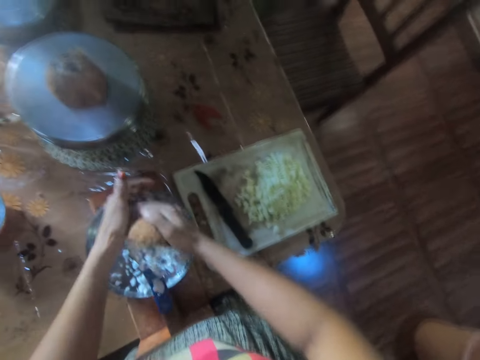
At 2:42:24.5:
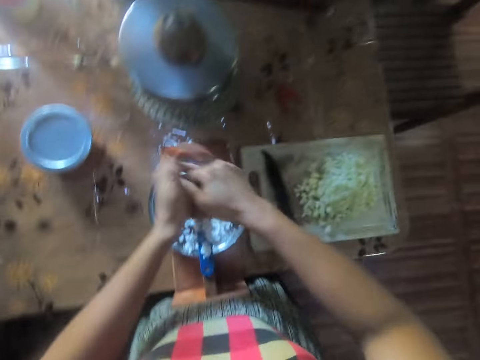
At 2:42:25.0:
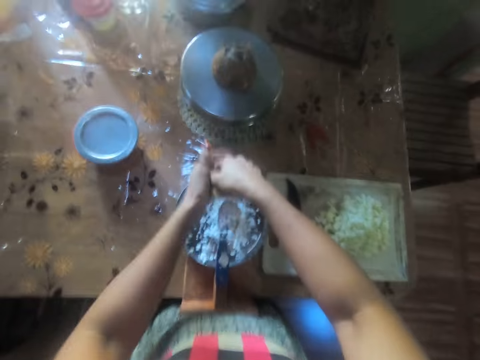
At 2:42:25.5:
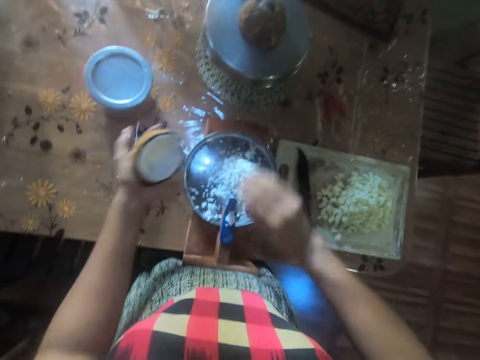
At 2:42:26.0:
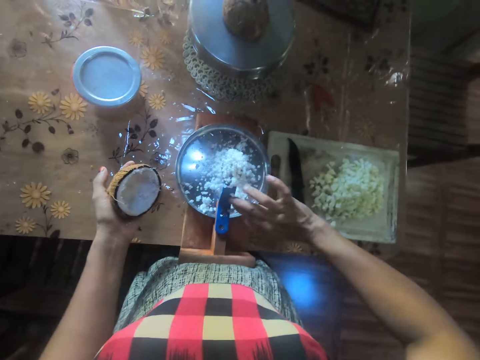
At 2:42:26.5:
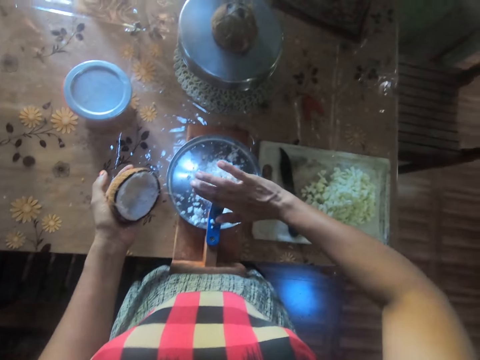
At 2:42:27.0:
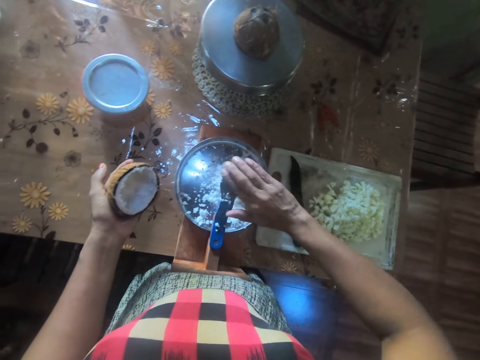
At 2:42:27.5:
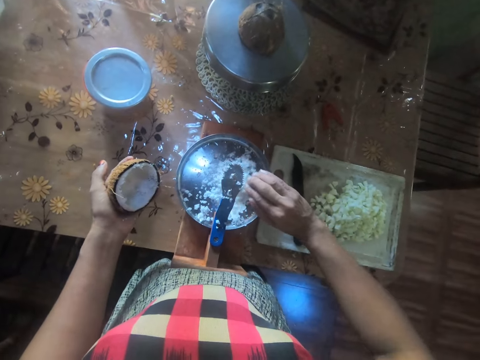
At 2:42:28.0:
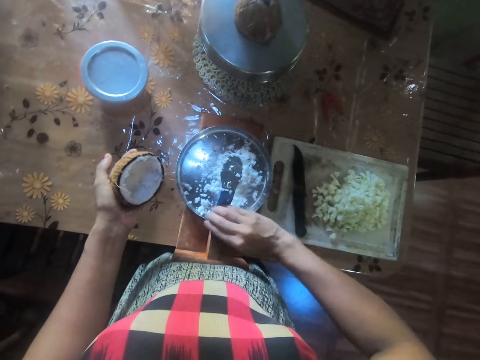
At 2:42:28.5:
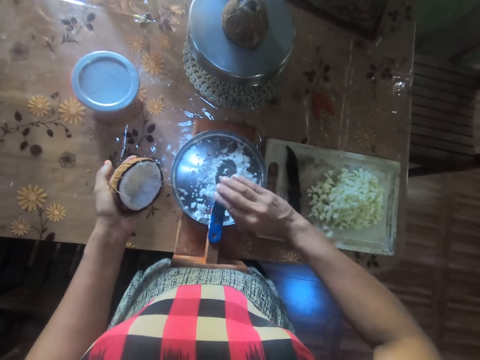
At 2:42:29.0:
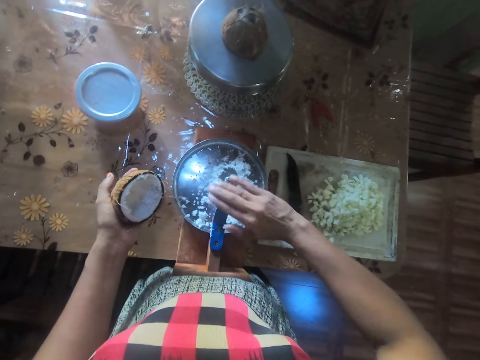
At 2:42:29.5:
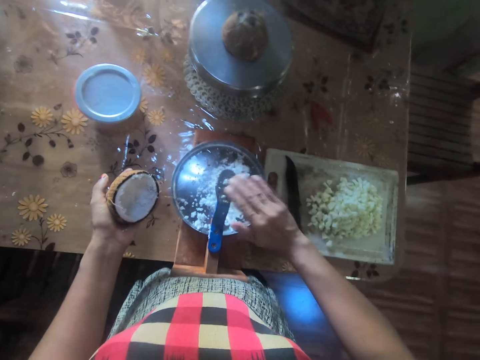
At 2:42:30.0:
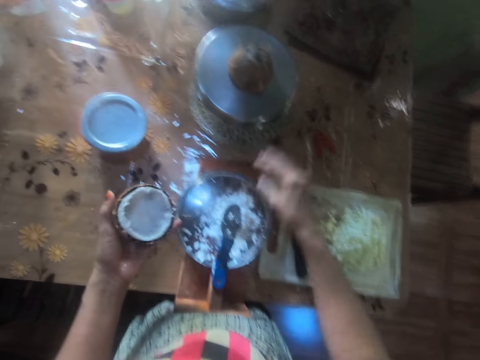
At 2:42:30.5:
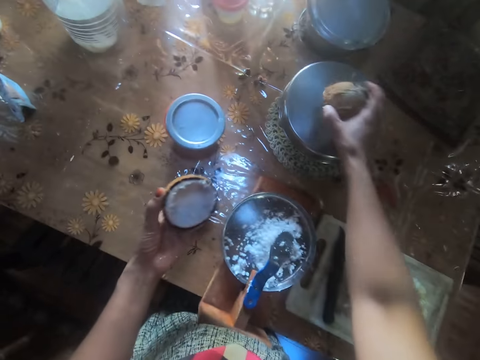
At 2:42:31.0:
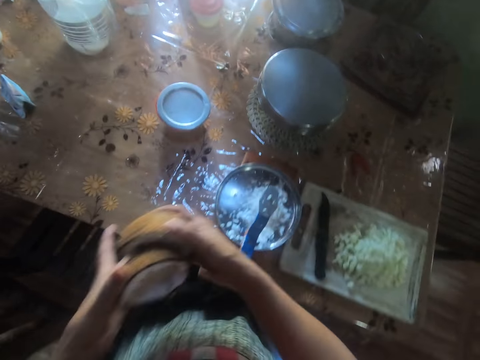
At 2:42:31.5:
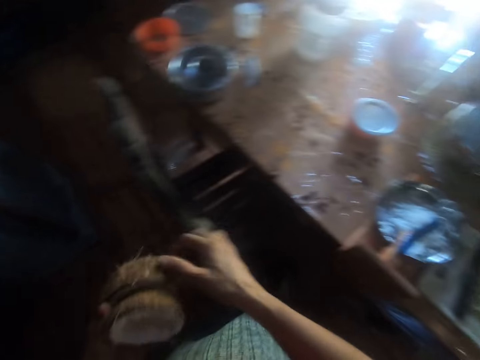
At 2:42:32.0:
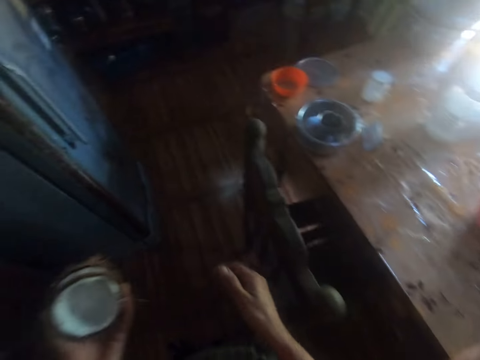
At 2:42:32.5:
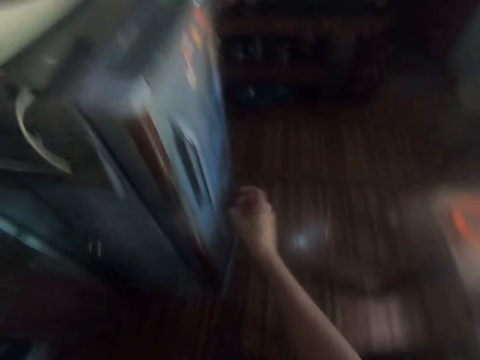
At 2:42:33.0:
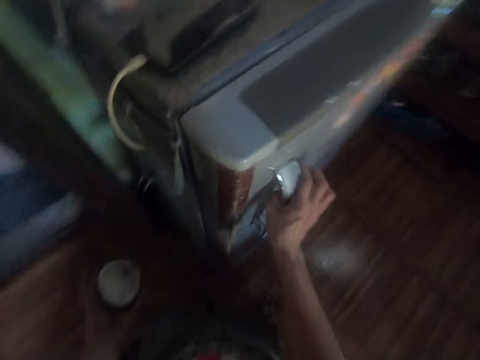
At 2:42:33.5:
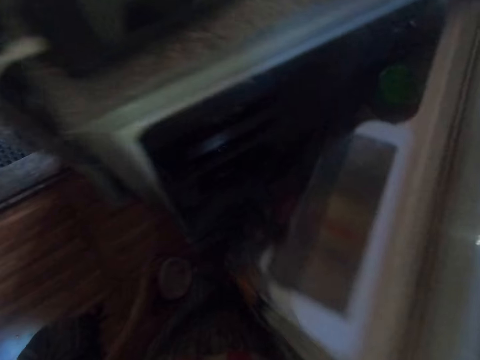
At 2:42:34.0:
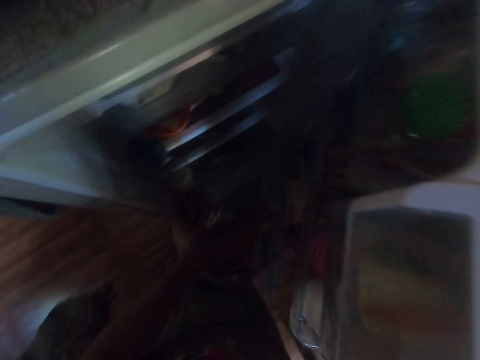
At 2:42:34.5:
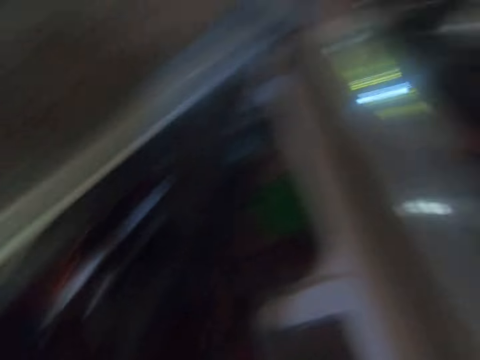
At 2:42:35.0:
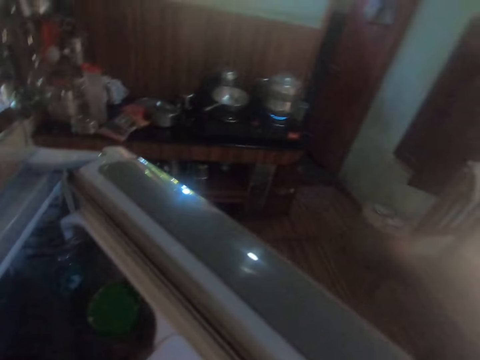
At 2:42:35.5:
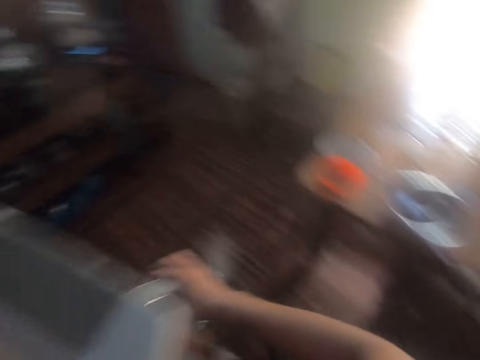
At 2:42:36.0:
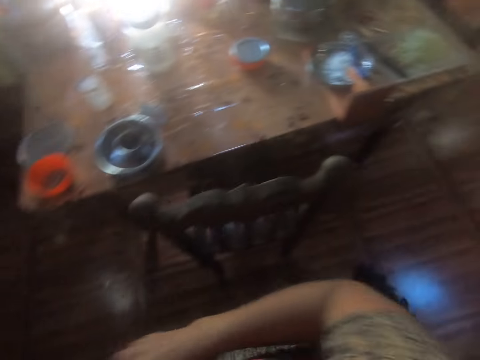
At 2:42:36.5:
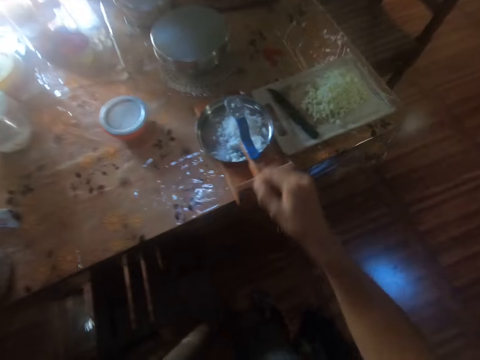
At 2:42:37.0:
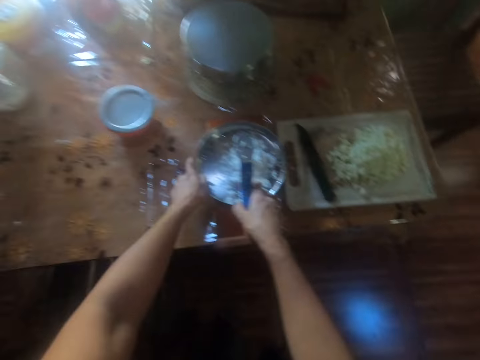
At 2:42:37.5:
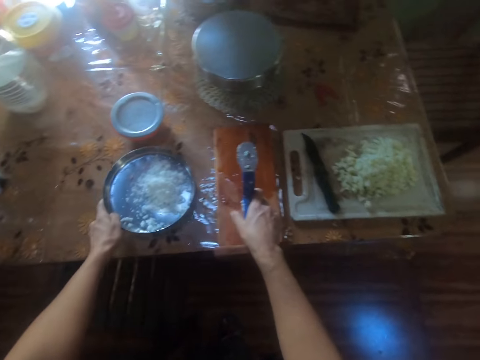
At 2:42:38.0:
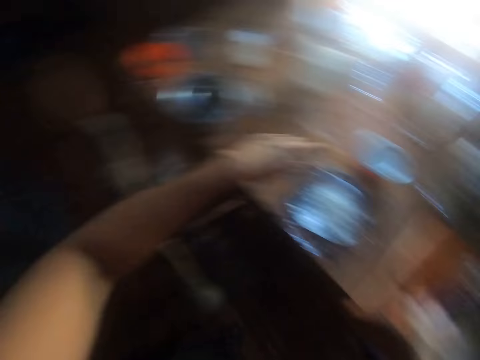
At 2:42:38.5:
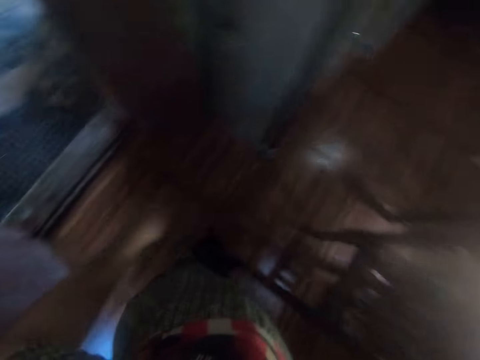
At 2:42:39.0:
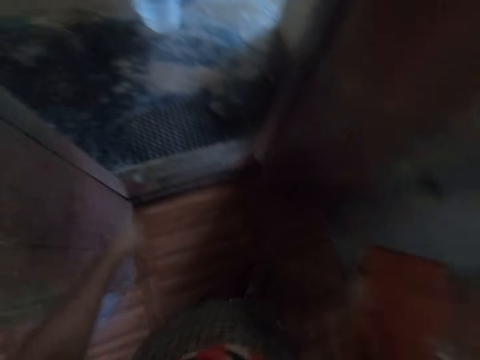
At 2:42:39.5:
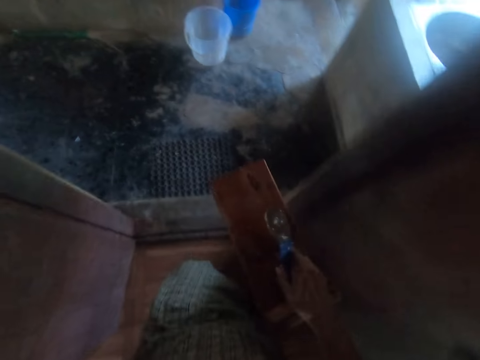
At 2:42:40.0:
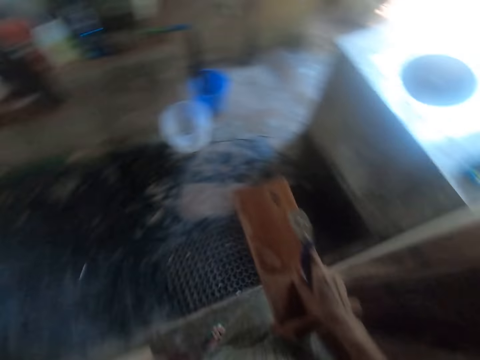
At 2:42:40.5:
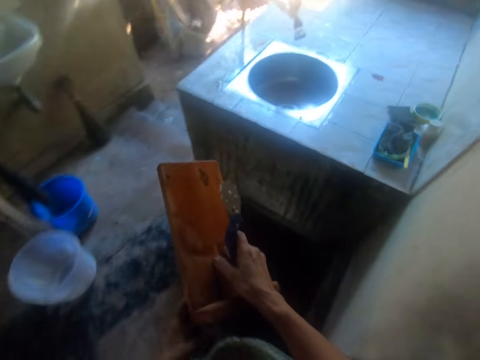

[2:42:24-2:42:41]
The camera wearer wipes the shredded coconut off the surface of the grater or coconut grinder blade with her right hand. She picks the coconut half on the pot with her right hand. She passes the coconut in her right hand to her left hand. She moves towards the fridge. She opens the fridge door with her right hand. She puts the coconut in her left hand in the fridge. She closes the fridge door with her right hand. She turns to the table. She holds the grater with her right hand. She moves the pan of shredded coconut to the table with her left hand. She picks up the coconut grinder. She moves to the sink. She walks out of the dining room with the grater in her right hand.

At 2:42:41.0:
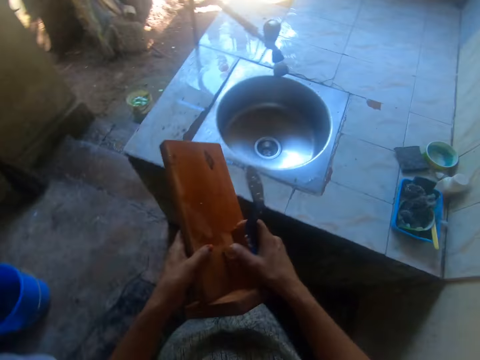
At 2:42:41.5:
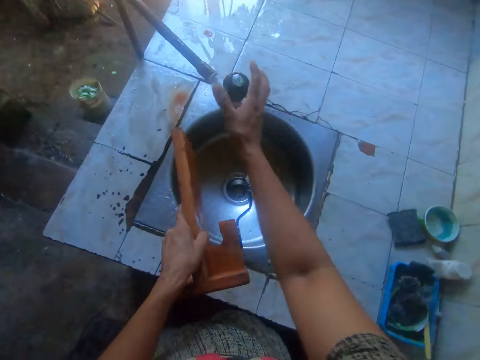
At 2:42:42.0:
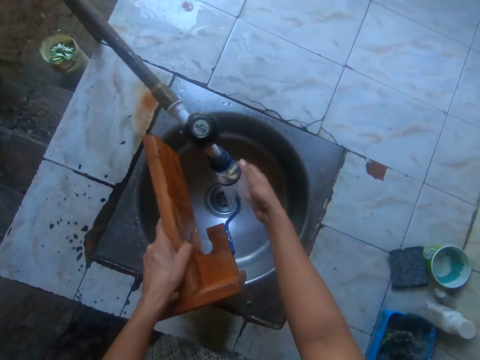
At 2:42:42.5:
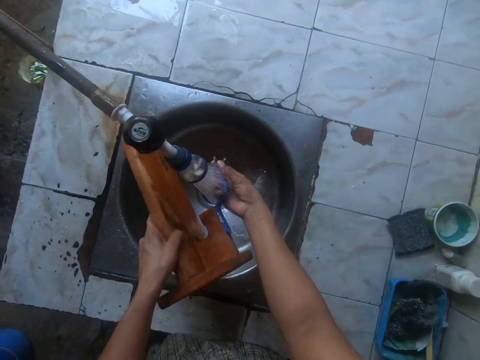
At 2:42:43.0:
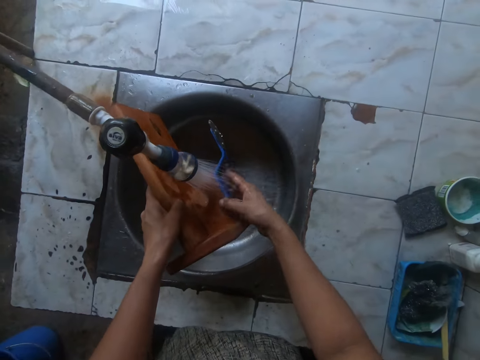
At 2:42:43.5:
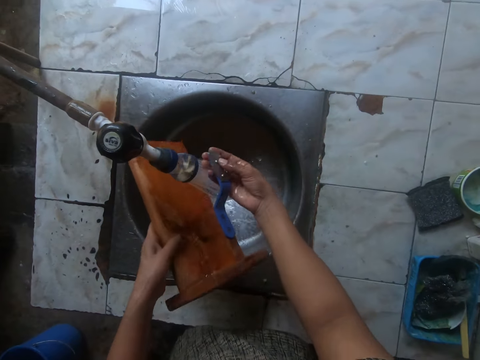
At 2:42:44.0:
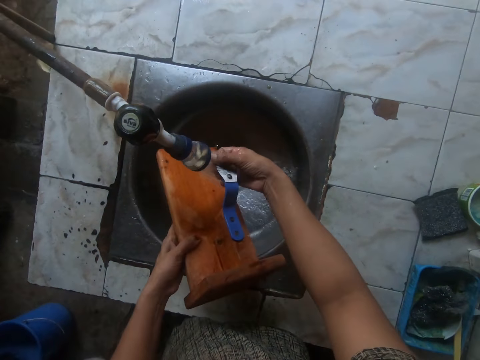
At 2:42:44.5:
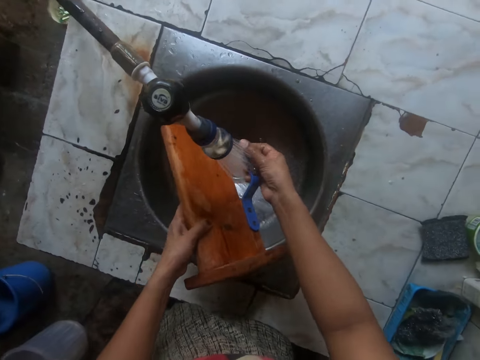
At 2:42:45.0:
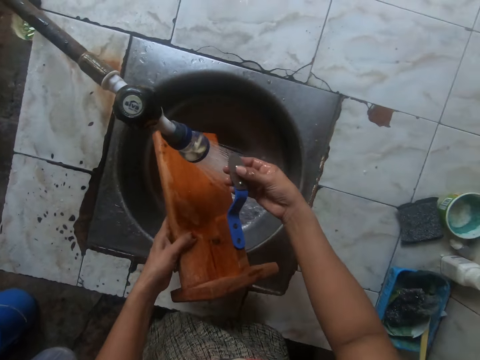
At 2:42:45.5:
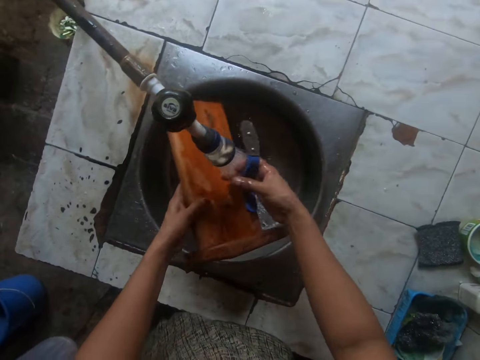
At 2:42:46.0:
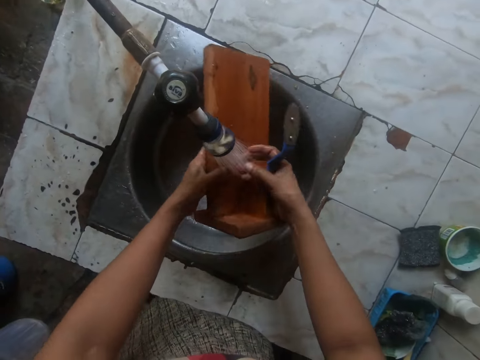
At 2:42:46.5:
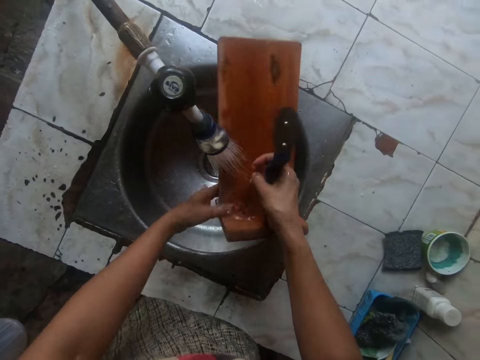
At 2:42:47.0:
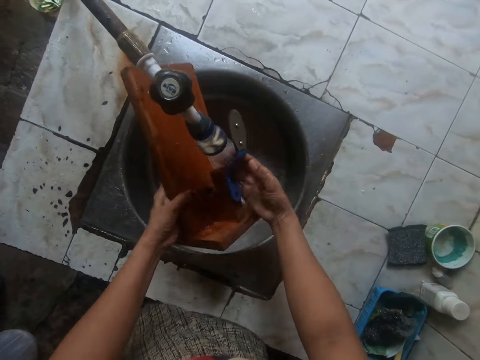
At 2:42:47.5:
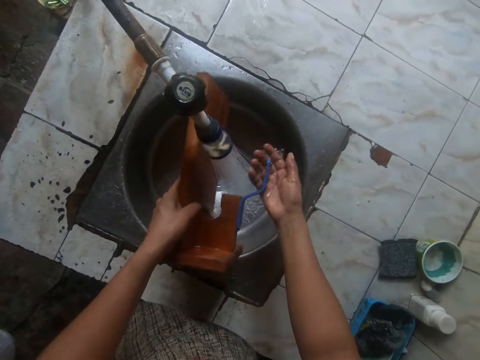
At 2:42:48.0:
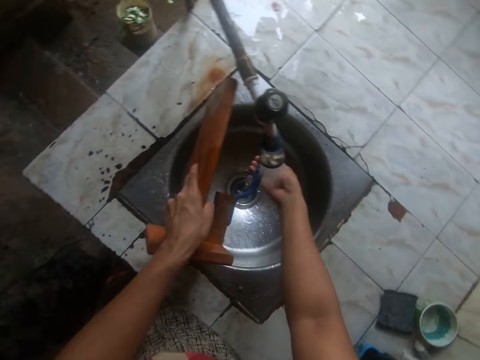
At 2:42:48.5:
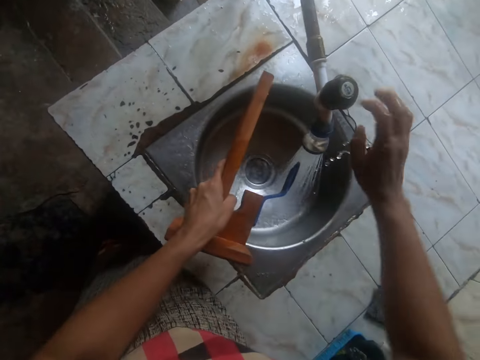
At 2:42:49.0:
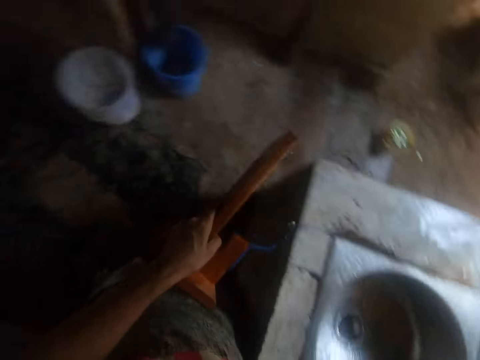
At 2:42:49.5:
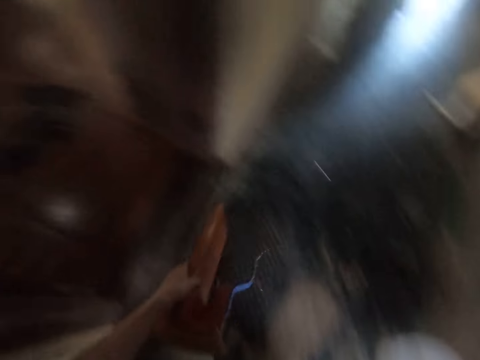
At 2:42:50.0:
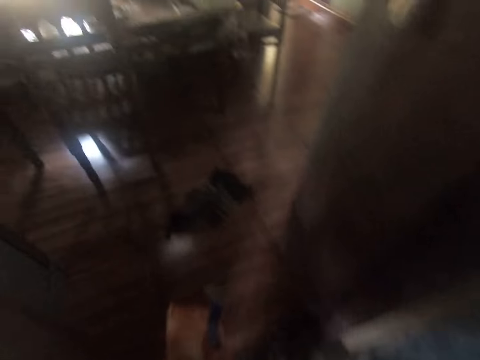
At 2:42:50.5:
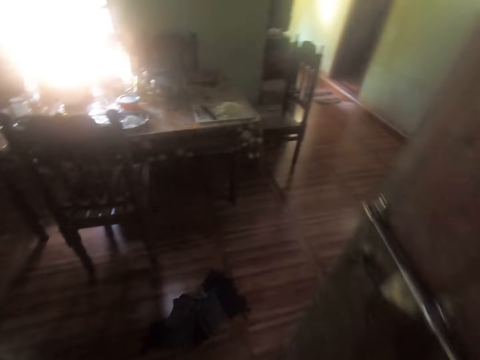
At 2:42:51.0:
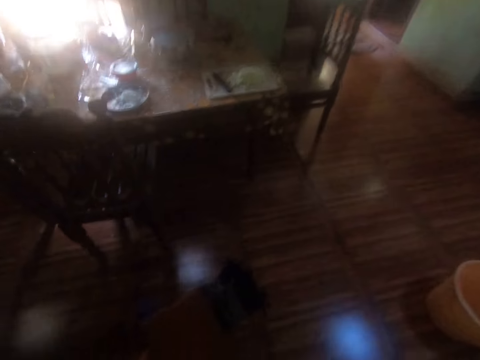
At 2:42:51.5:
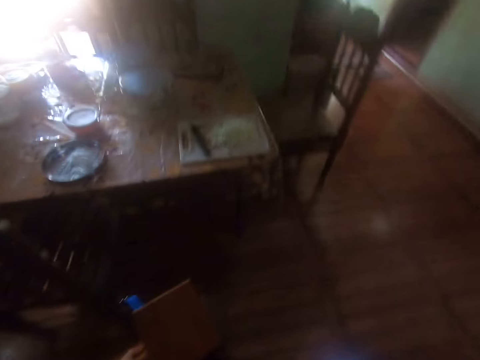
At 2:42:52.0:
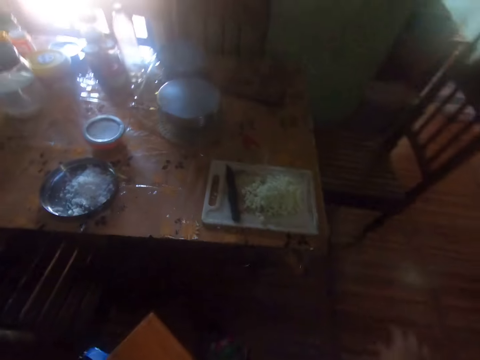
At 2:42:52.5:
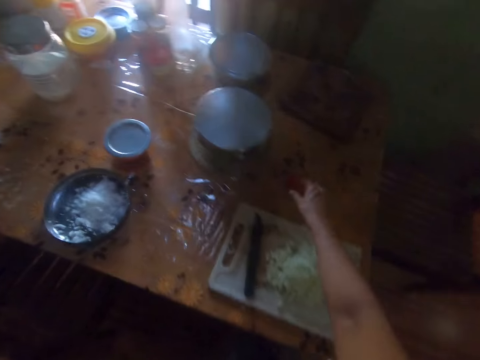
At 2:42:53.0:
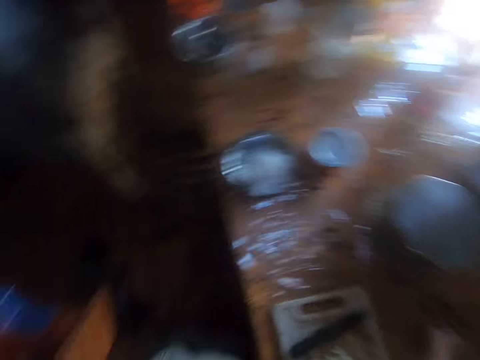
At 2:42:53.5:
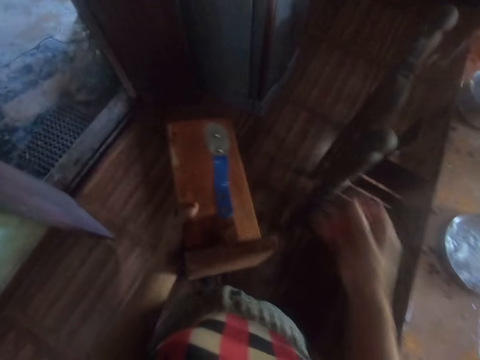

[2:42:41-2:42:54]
The camera wearer passes the grater from her left hand to her right hand. She opens the tap with her right hand. She rinses the grater under the running tap with her hands. She closes the tap with her right hand. She goes back to the table. She walks into the dining room. She picks up the grater lid or coconut grinder blade cover from the table with her right hand. She puts on the blade cover.
